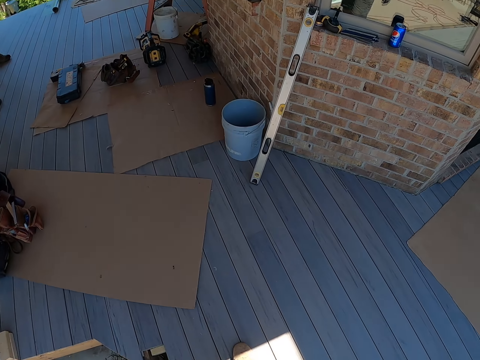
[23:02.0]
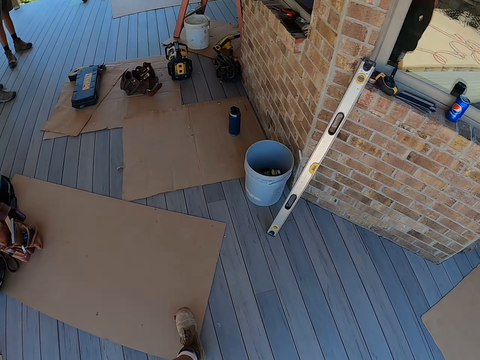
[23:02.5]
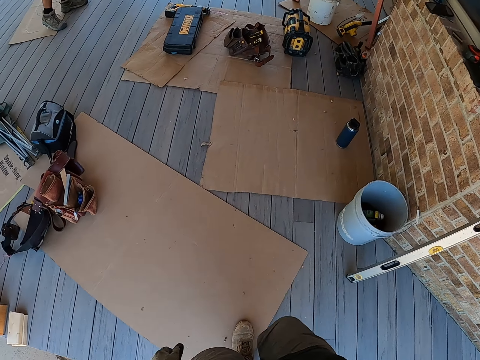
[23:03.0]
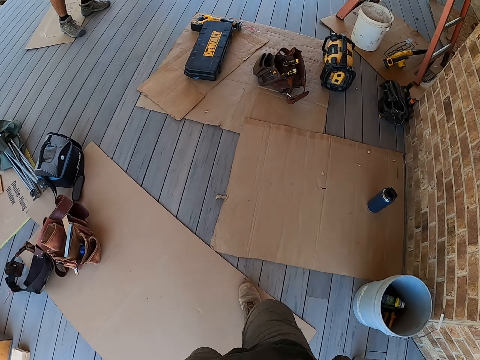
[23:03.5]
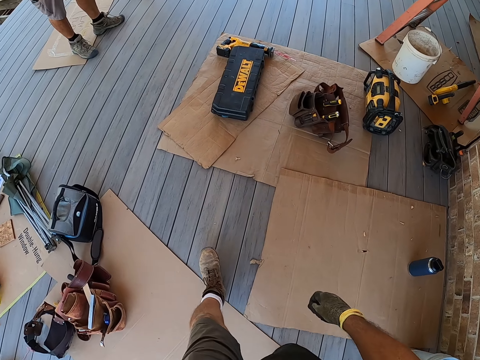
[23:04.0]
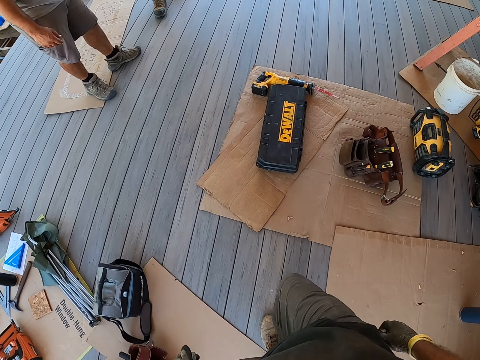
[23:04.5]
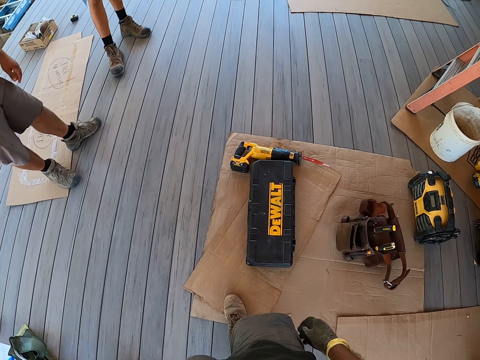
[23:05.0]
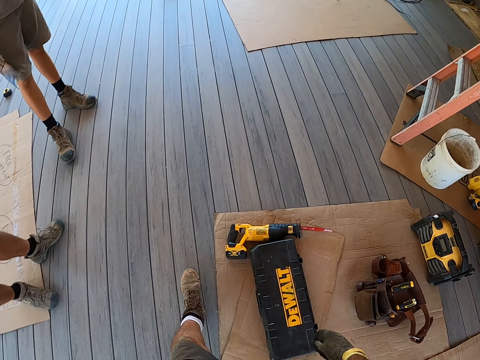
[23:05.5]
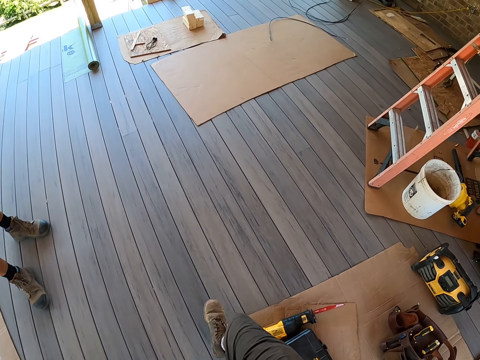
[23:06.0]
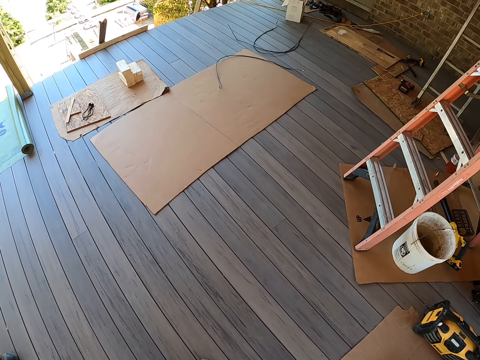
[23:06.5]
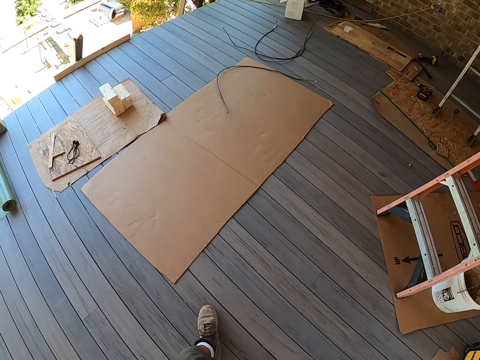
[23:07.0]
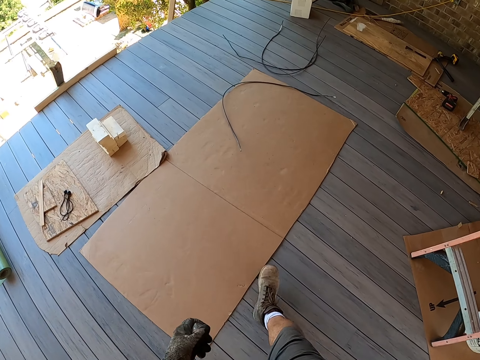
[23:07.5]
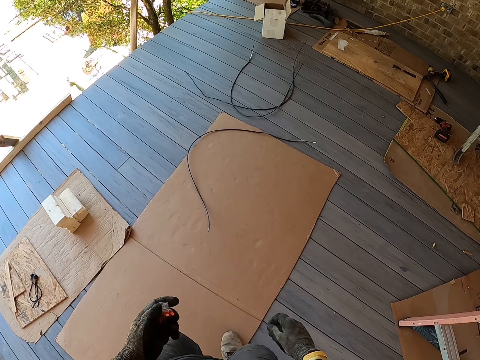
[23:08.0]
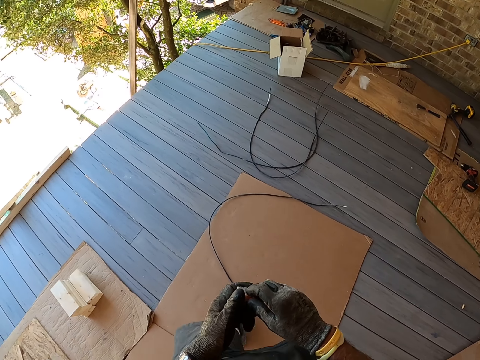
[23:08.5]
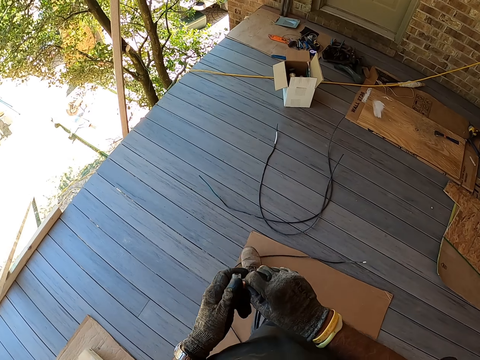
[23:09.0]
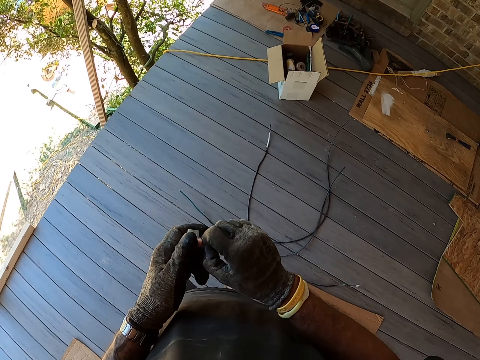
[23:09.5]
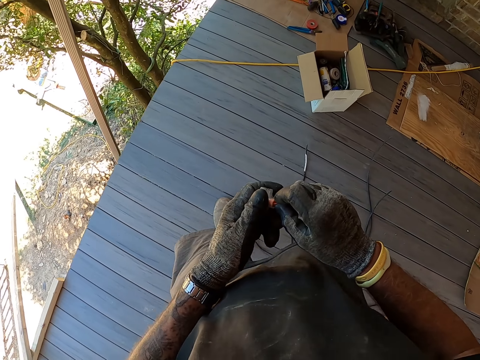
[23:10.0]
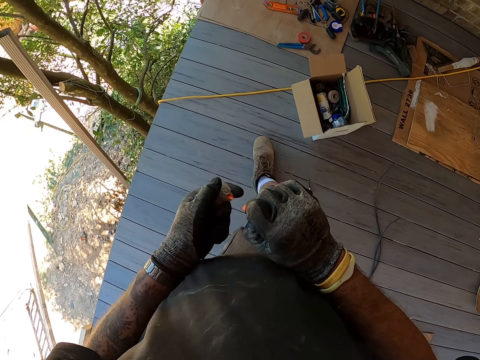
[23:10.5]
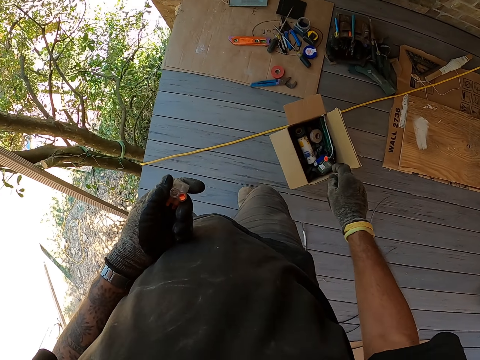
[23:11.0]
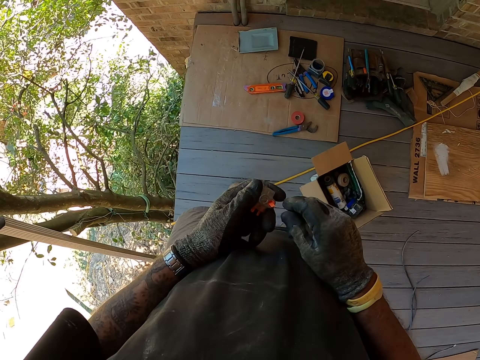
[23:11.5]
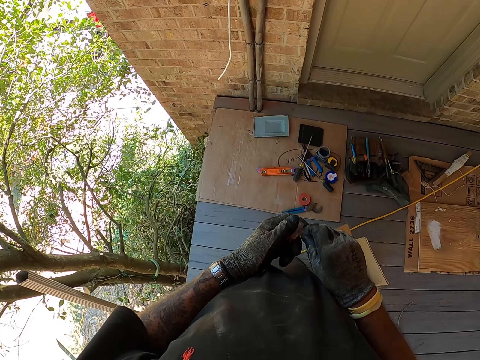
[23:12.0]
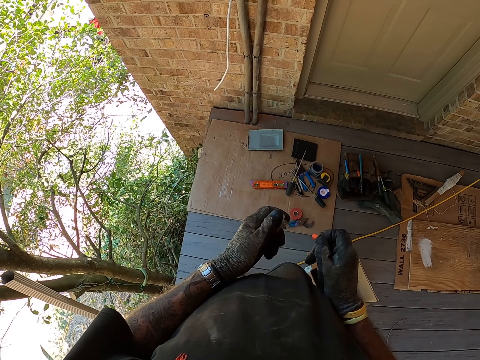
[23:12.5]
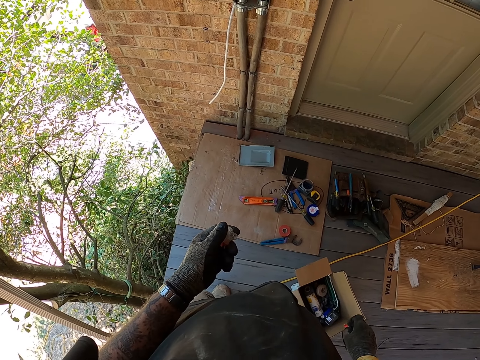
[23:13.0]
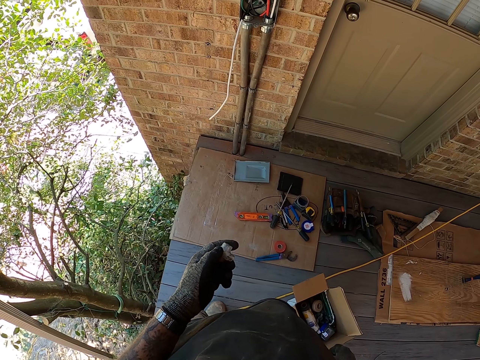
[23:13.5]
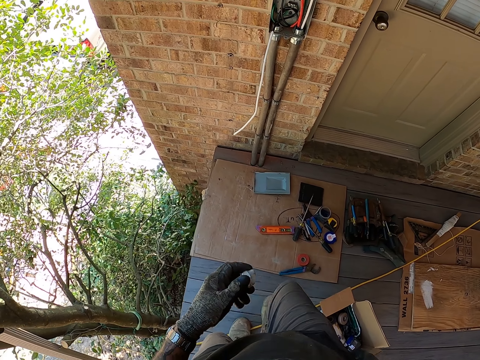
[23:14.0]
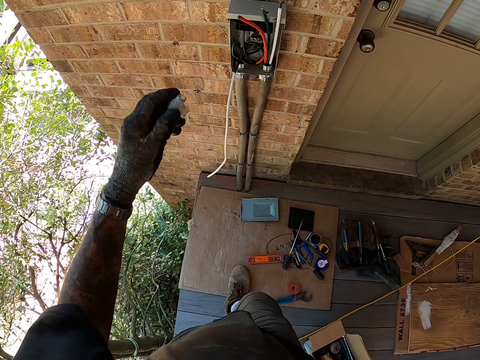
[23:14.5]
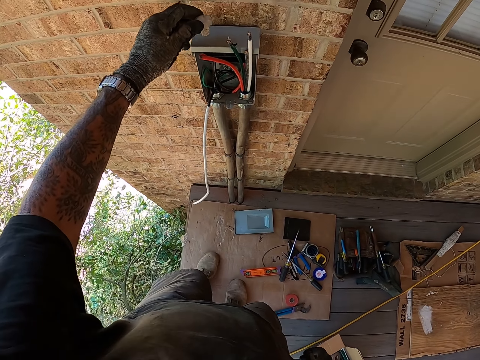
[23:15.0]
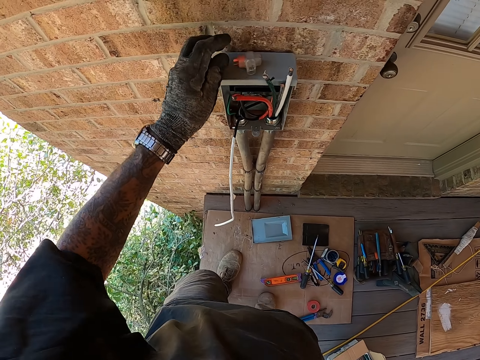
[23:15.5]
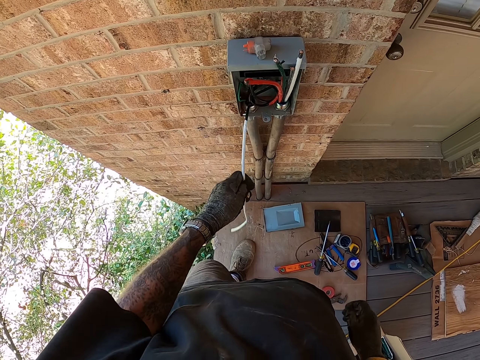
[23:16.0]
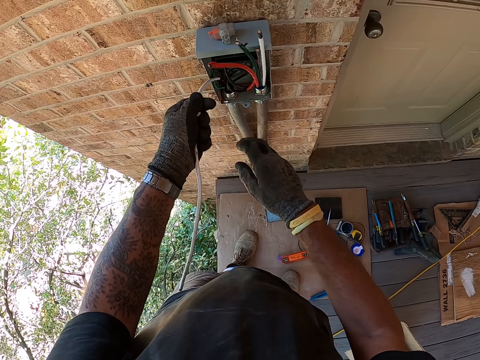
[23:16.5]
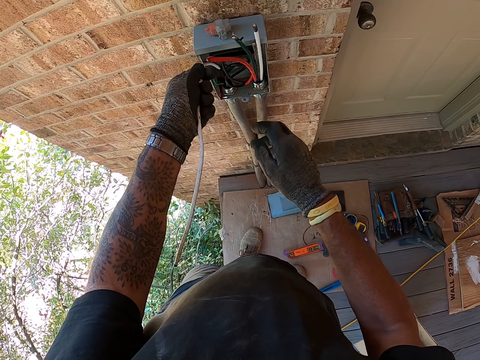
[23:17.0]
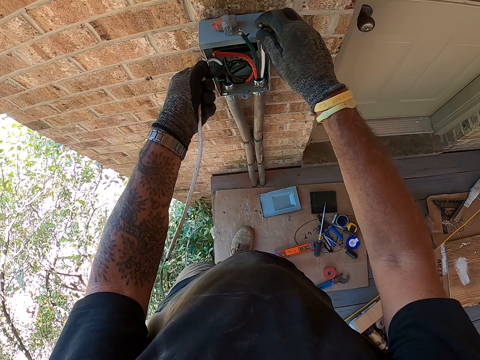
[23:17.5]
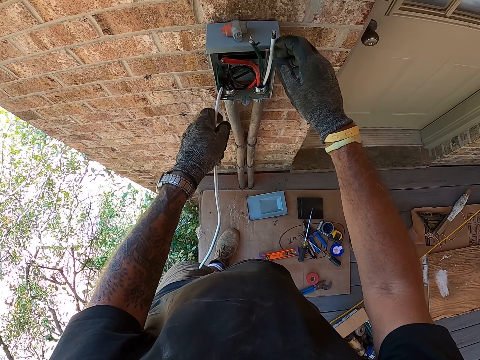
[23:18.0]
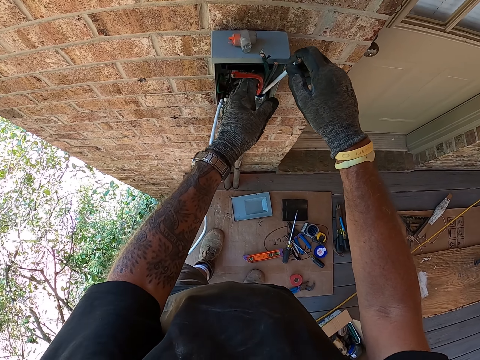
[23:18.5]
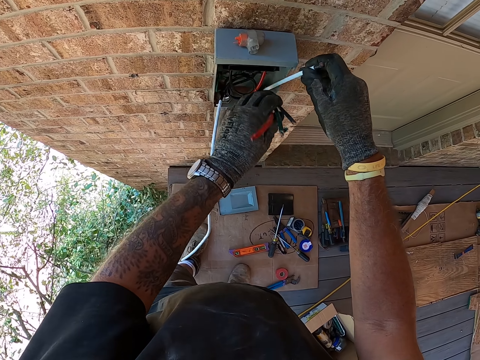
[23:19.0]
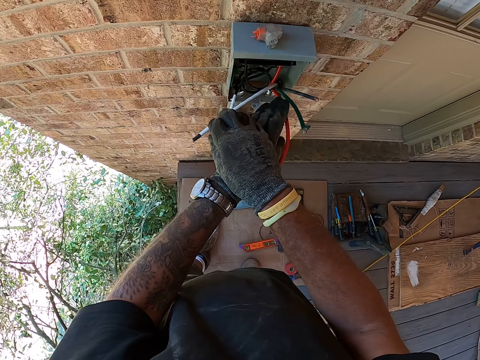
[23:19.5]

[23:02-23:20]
The camera wearer walks around. They pull something and drop it in a carton. They pull something and drop it on the floor. They walk around. They put something on the power box. They move wires and grab the power cable with the right hand.

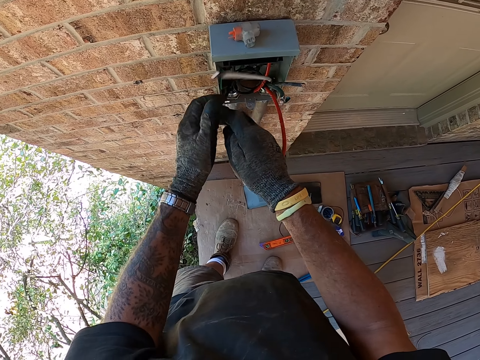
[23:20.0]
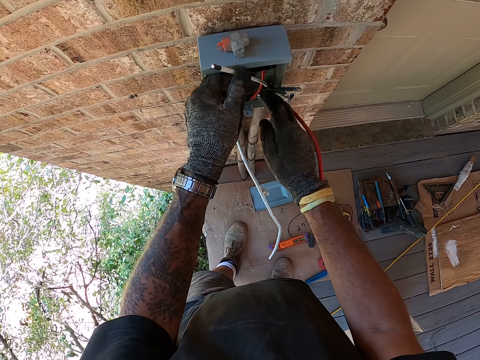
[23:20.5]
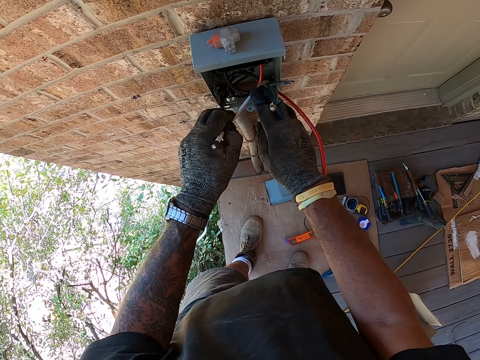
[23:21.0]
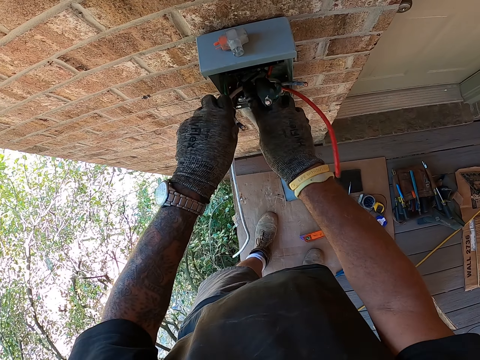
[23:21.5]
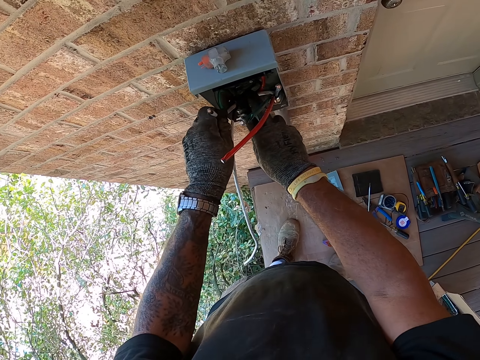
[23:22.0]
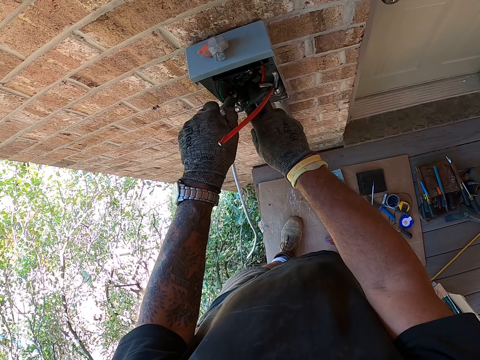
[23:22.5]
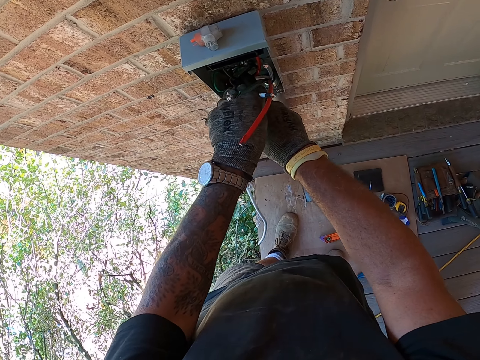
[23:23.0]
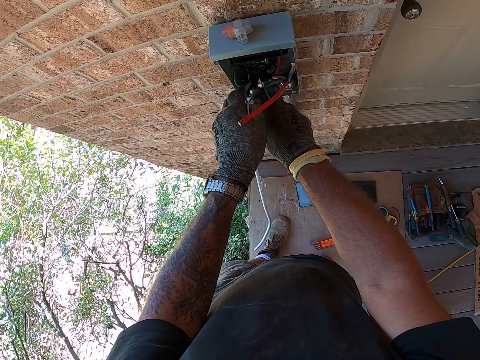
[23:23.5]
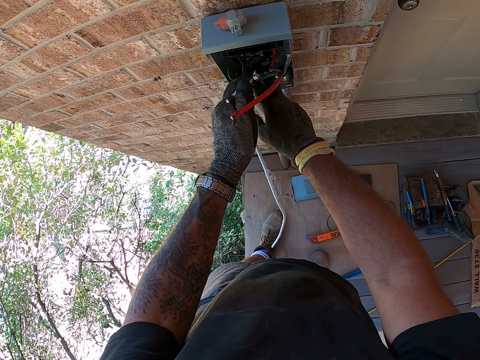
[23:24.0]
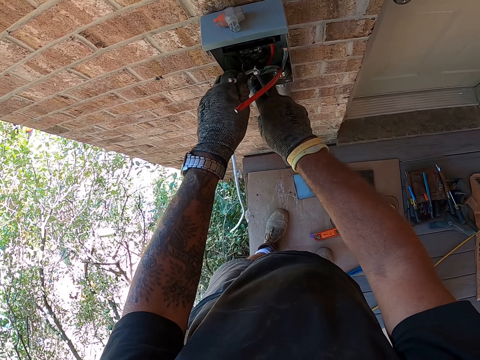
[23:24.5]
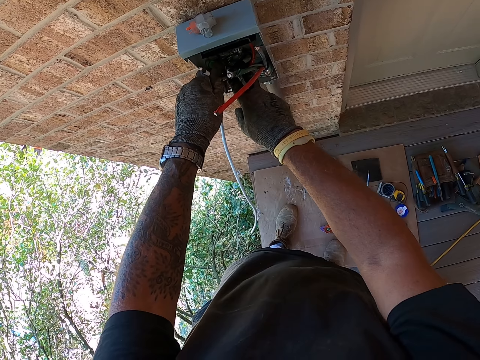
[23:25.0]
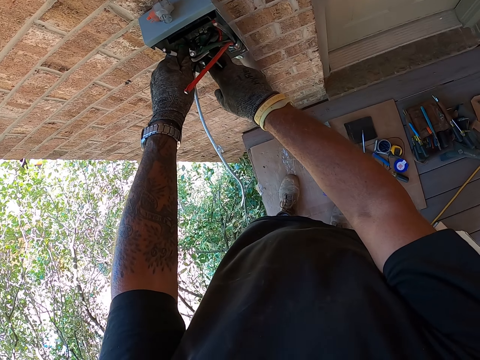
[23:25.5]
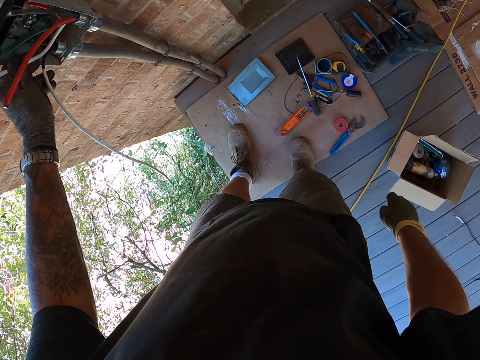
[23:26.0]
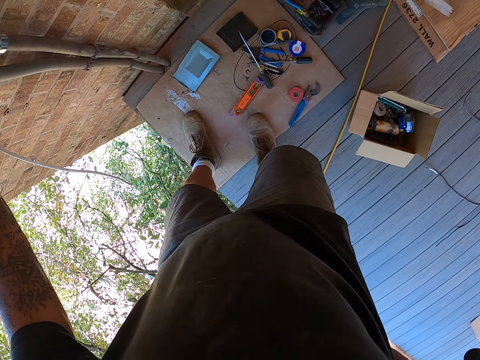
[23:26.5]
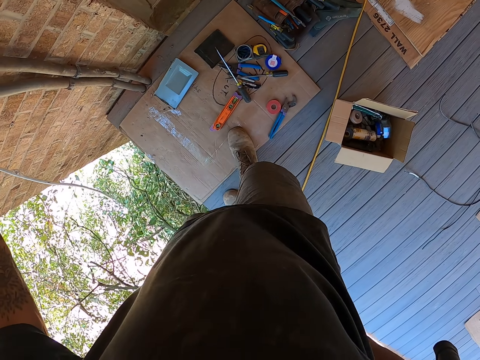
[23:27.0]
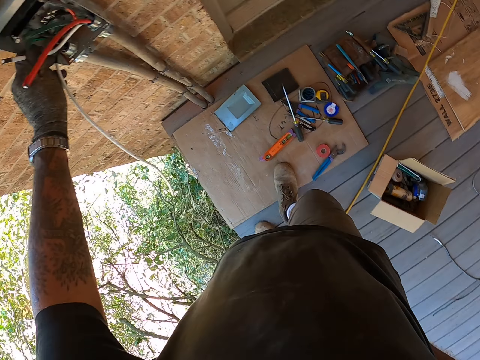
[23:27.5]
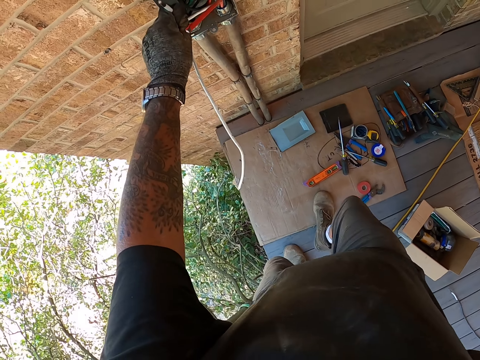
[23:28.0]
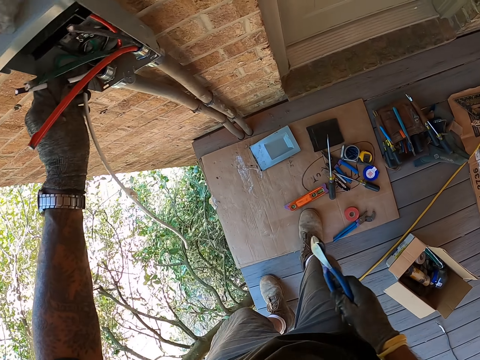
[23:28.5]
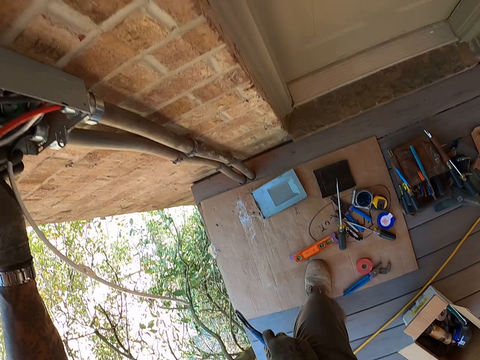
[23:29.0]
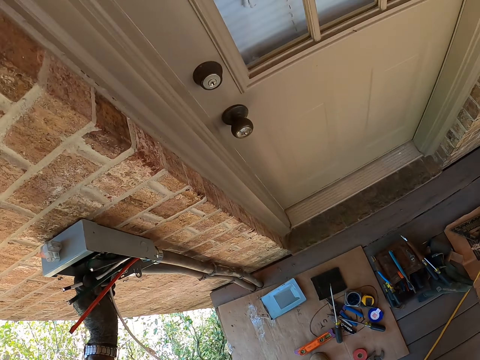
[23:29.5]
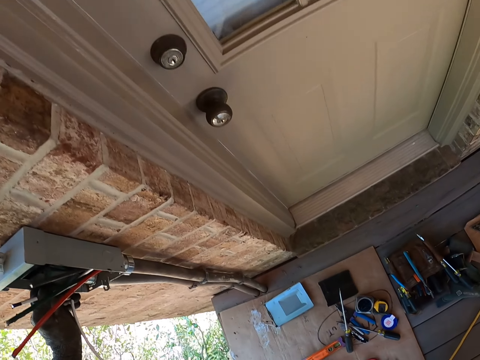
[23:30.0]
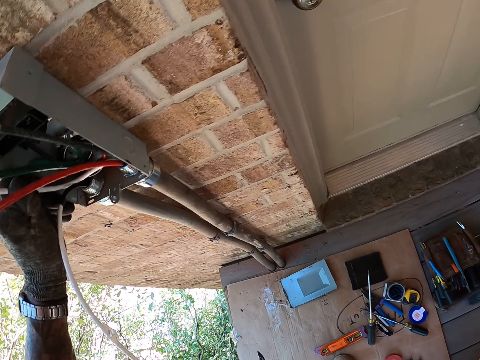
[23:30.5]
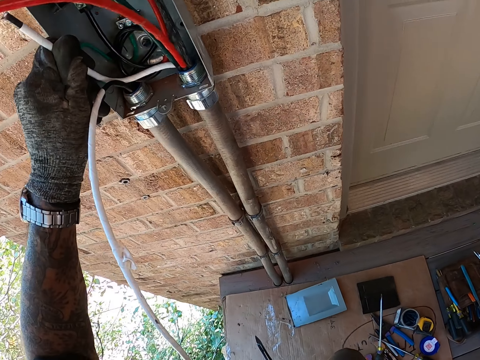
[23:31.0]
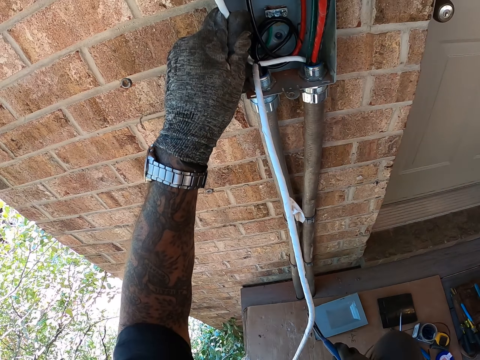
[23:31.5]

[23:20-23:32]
The camera wearer fixes the wire in the box. They fold the cables into the power box. They move around. They pick up pliers in the pocket. They move around.
